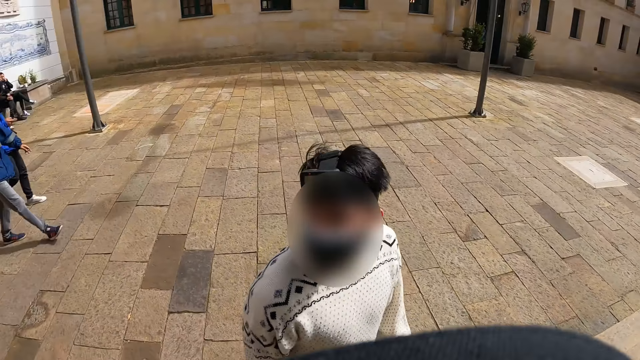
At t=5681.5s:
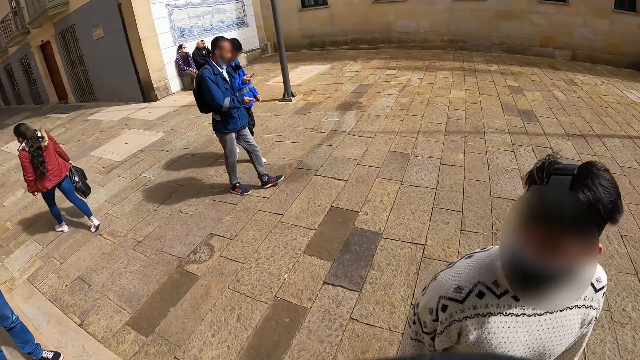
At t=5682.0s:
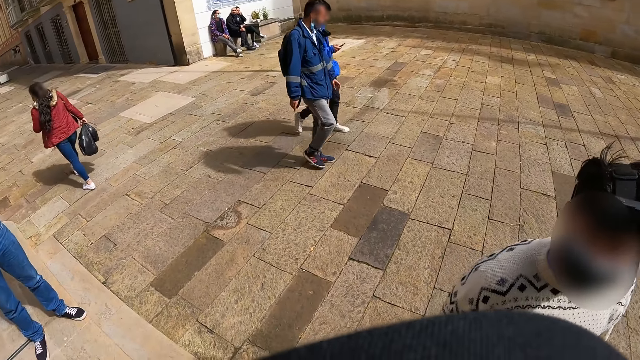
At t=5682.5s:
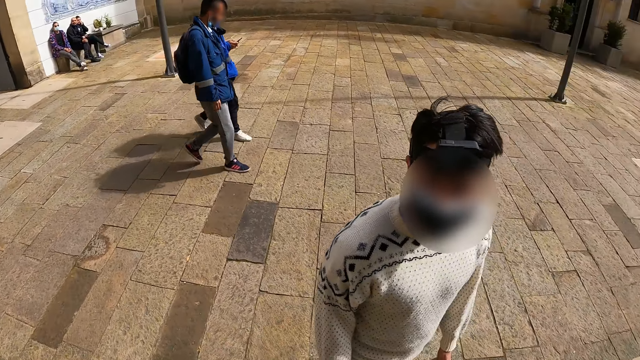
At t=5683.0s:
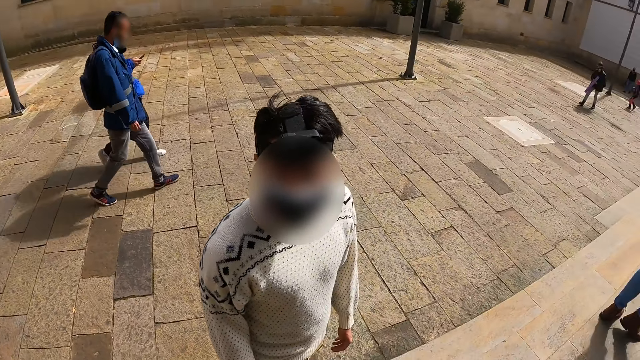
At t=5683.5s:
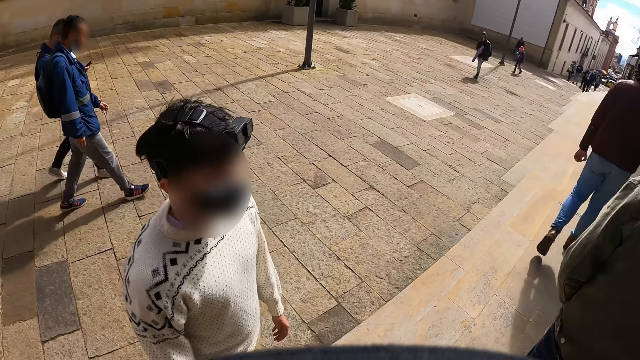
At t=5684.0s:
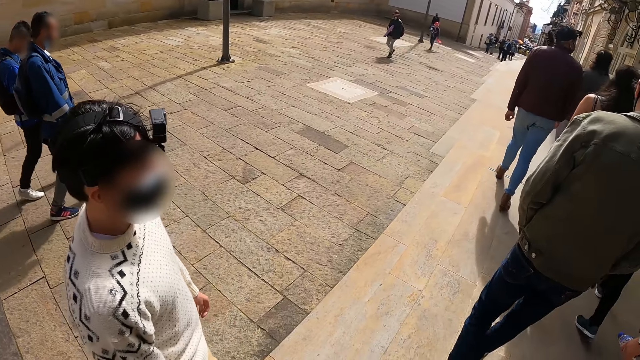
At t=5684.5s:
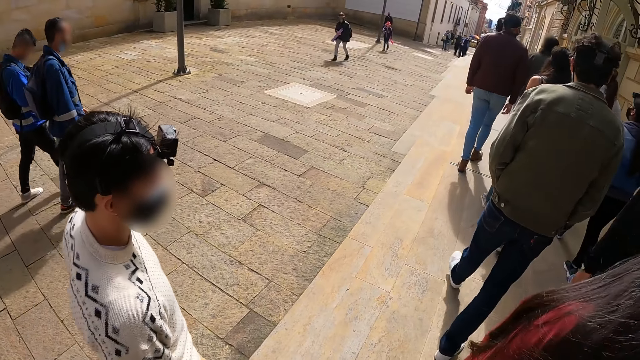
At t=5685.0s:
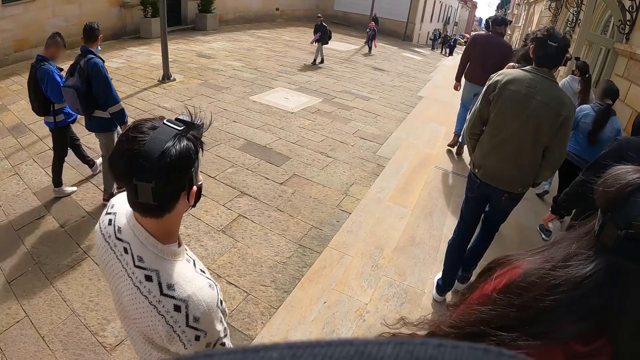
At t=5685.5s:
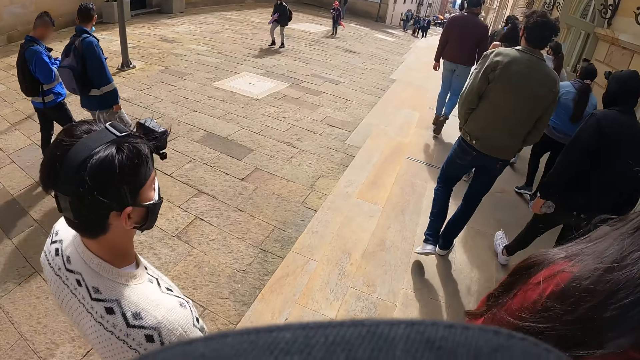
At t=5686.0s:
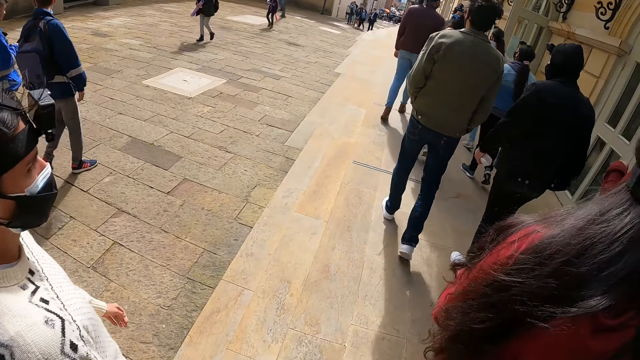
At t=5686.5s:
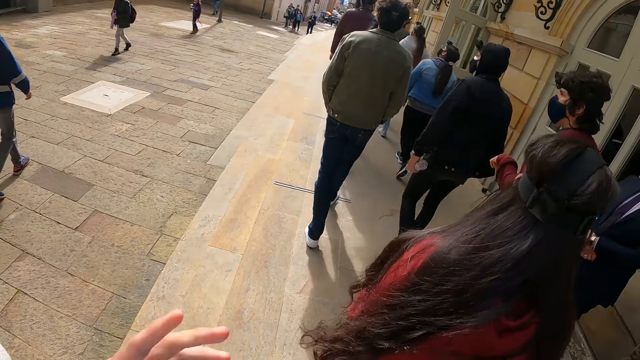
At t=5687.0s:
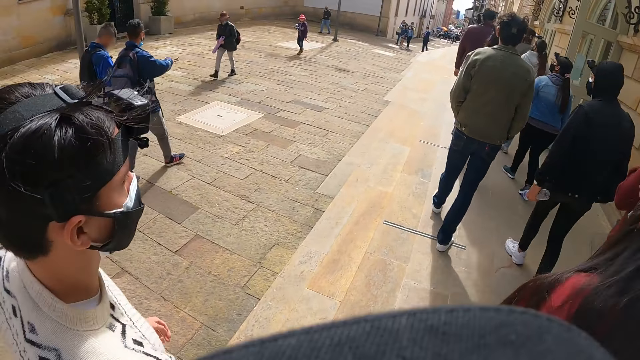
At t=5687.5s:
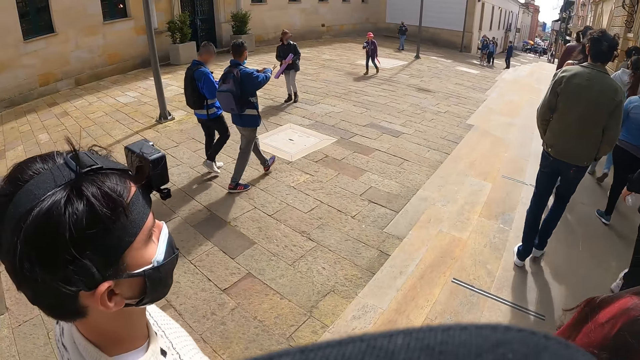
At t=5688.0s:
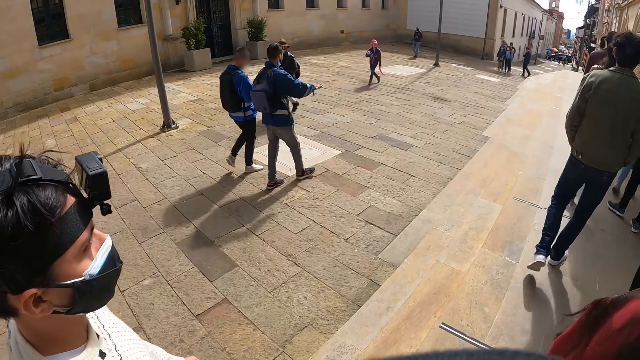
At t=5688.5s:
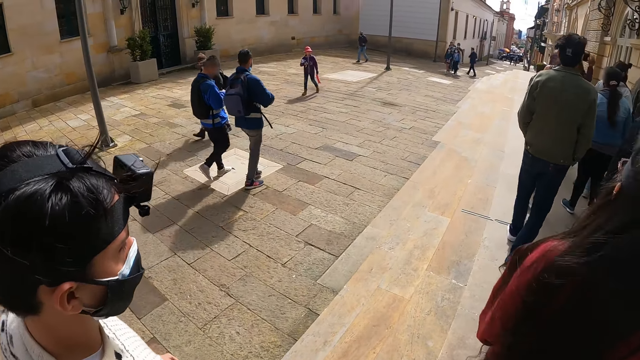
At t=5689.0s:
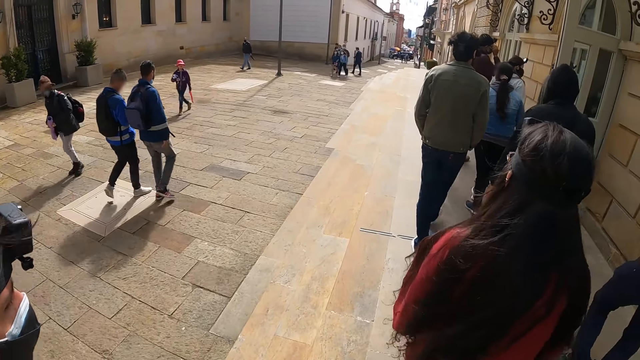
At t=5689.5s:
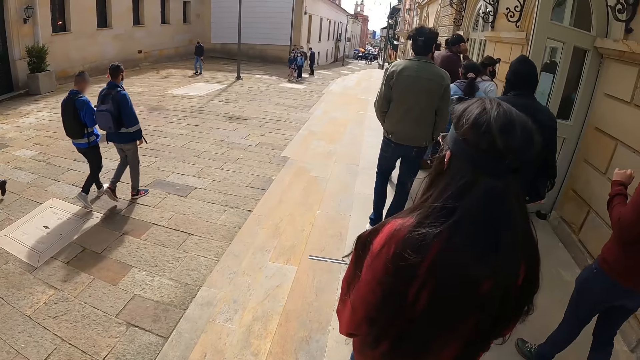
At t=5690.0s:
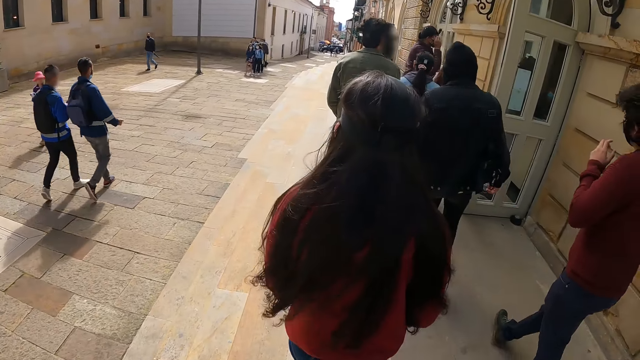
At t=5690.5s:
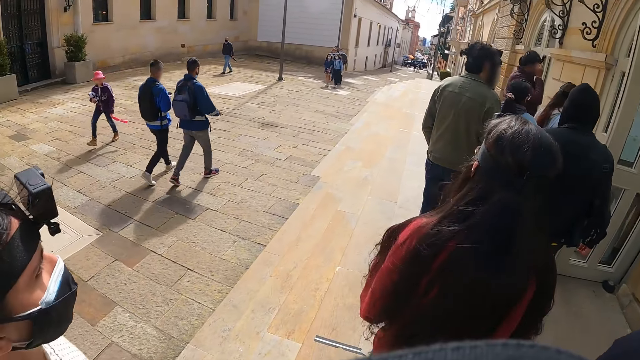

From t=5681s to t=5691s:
The camera wearer looks across a walkway. They walk ahead.

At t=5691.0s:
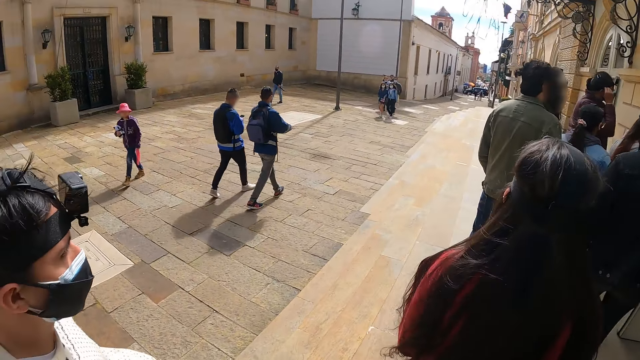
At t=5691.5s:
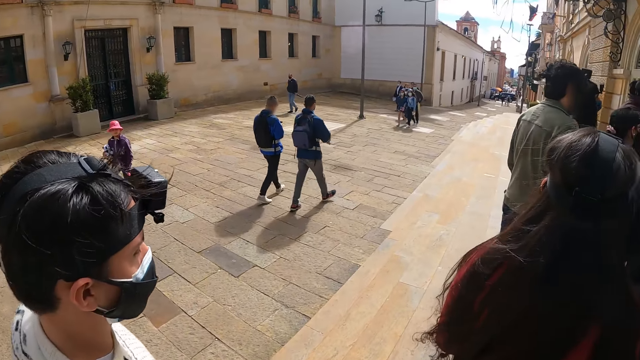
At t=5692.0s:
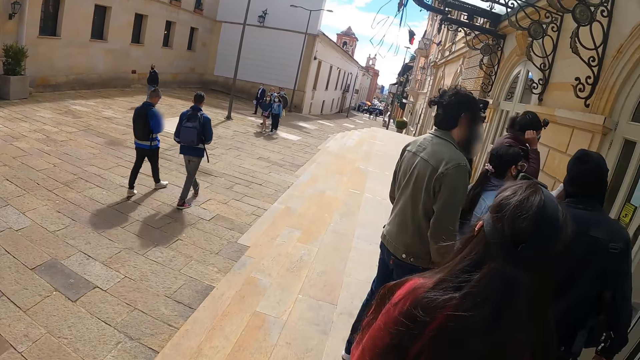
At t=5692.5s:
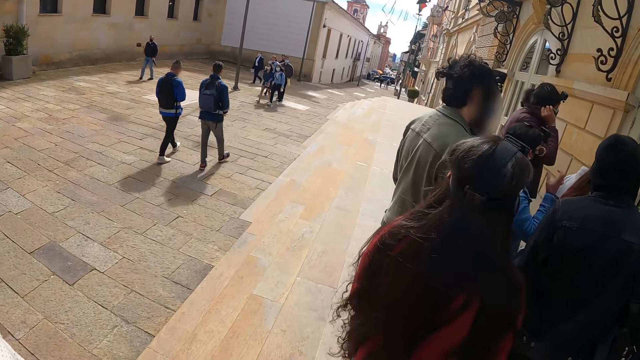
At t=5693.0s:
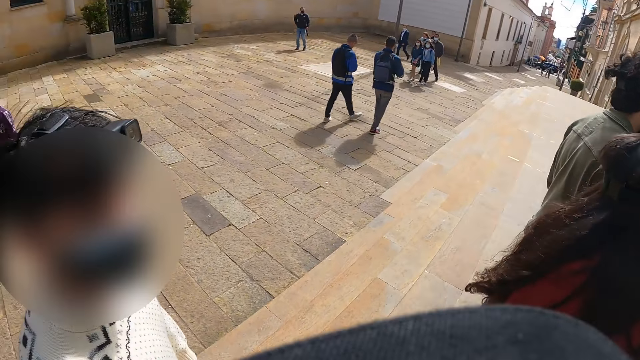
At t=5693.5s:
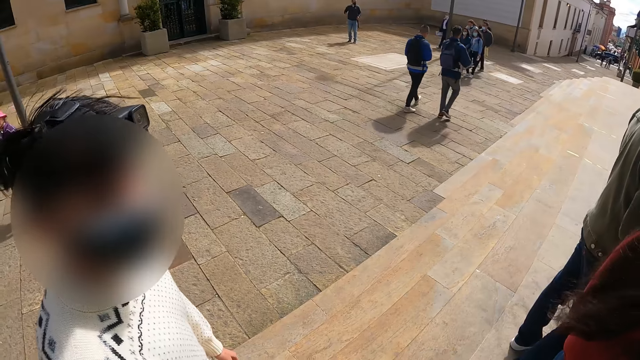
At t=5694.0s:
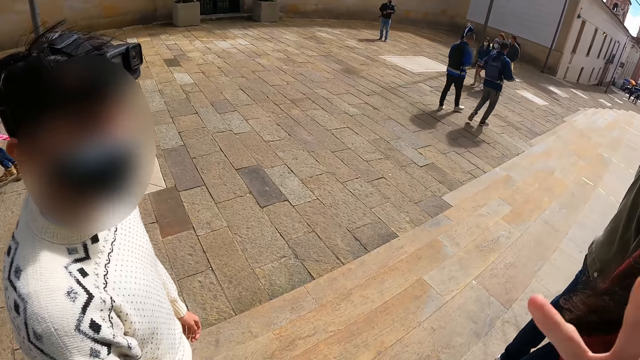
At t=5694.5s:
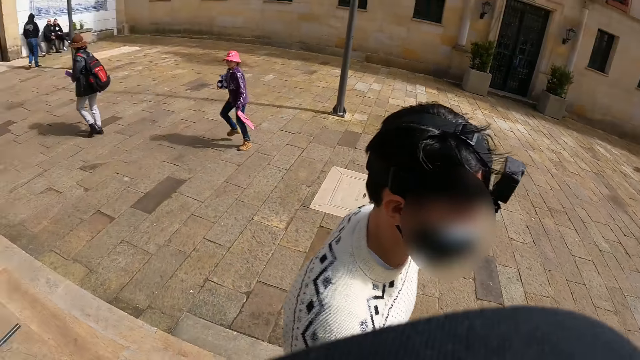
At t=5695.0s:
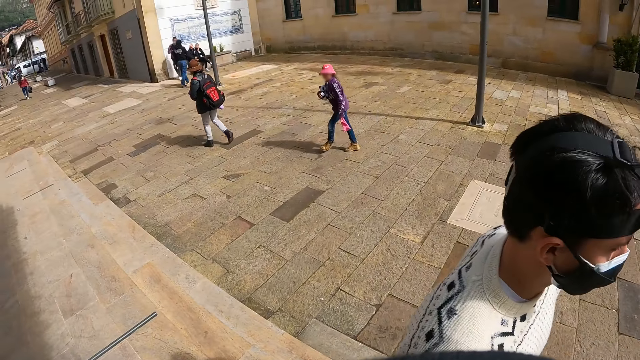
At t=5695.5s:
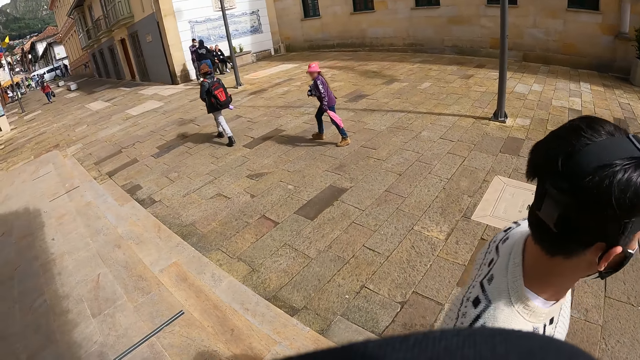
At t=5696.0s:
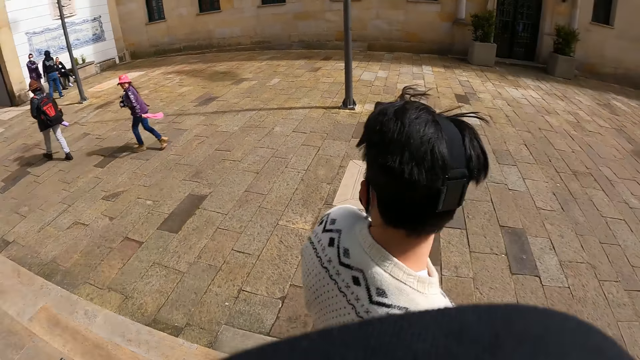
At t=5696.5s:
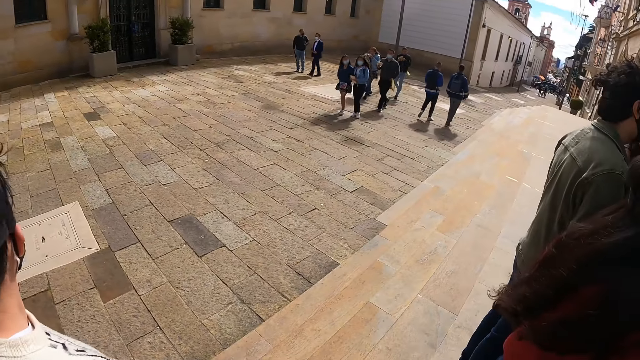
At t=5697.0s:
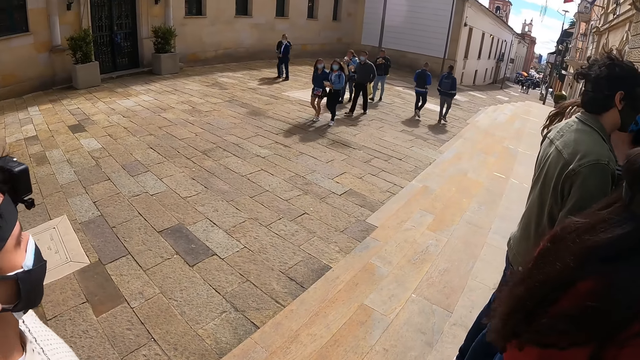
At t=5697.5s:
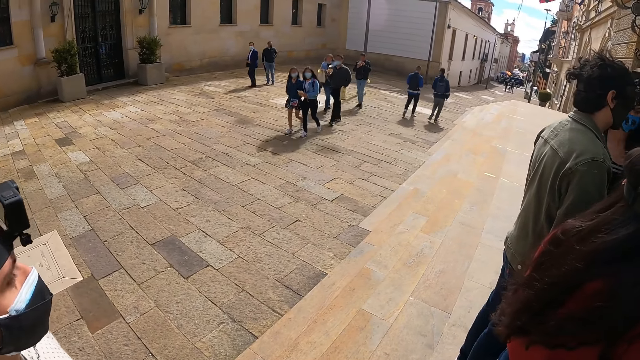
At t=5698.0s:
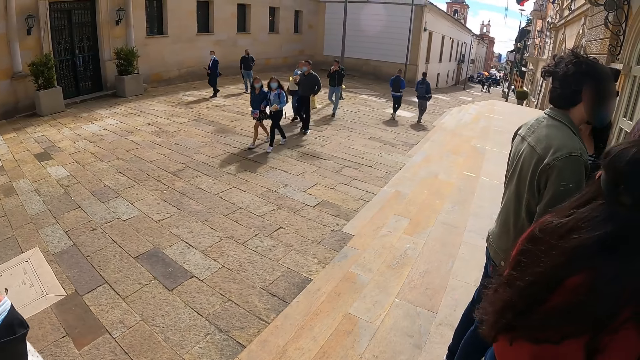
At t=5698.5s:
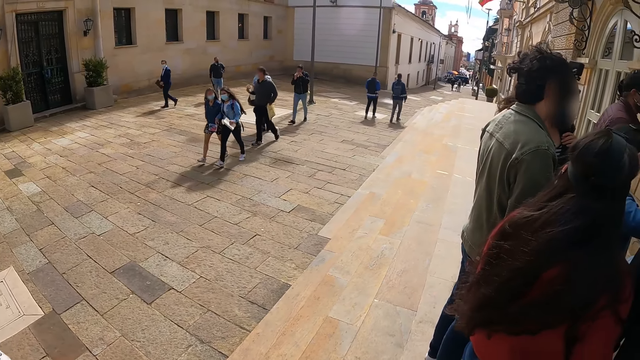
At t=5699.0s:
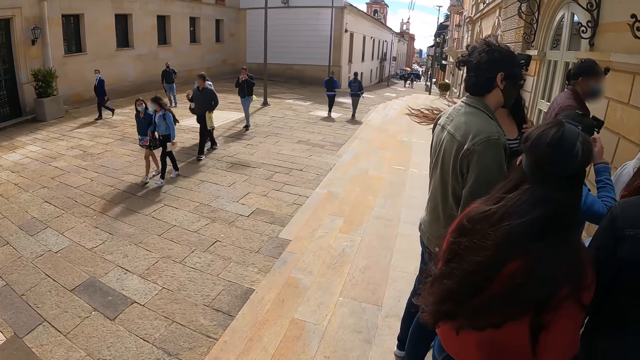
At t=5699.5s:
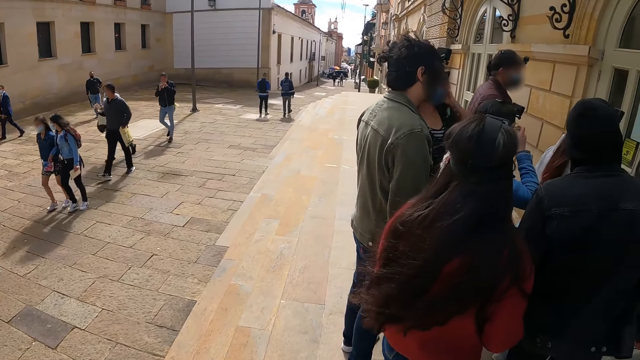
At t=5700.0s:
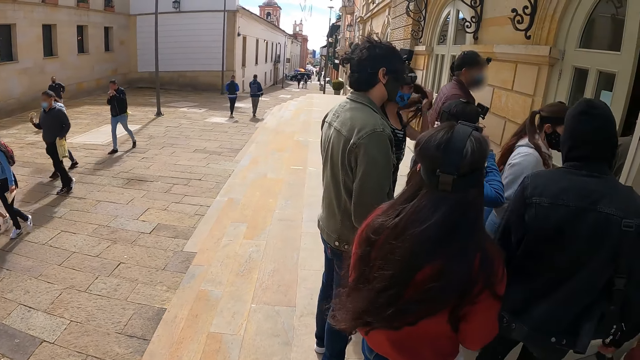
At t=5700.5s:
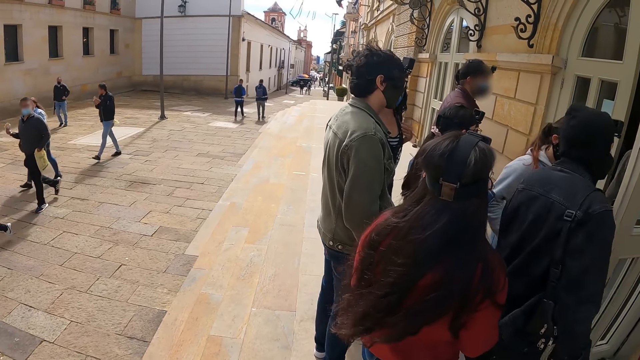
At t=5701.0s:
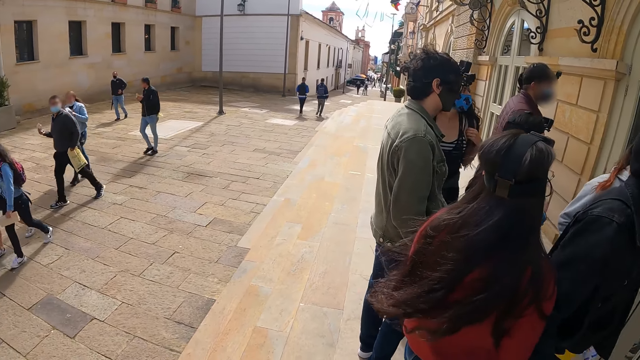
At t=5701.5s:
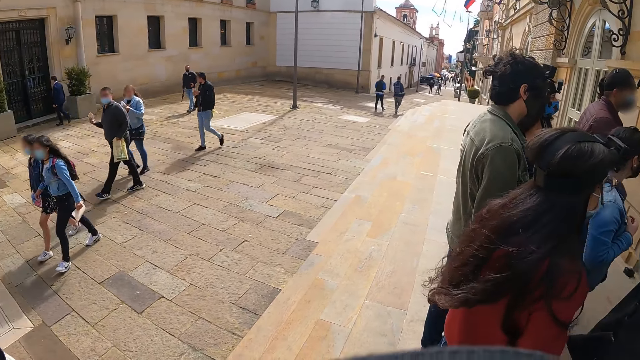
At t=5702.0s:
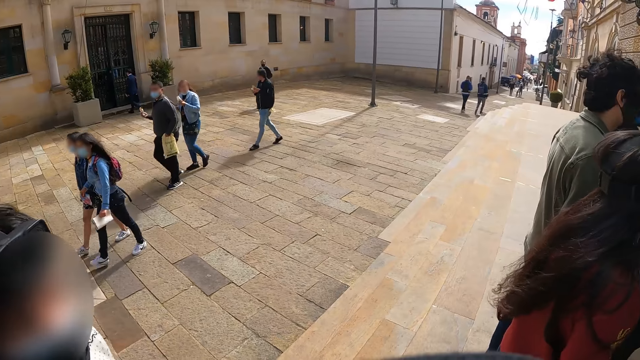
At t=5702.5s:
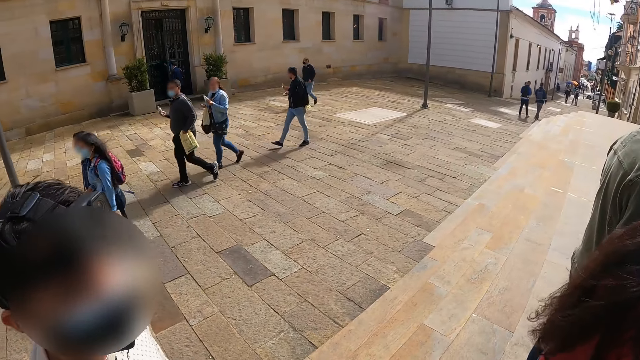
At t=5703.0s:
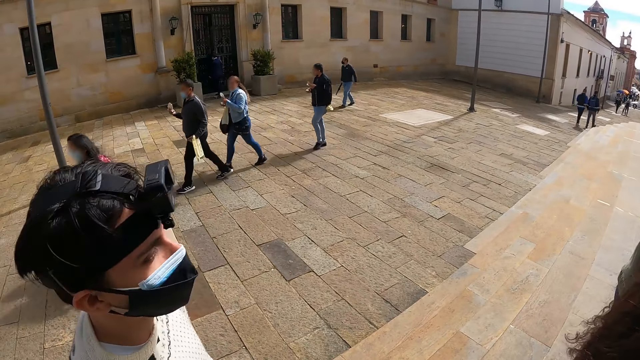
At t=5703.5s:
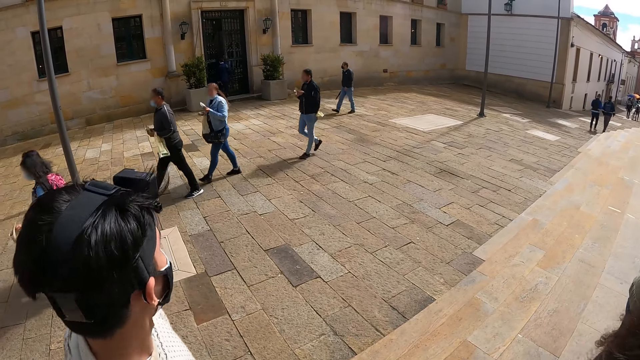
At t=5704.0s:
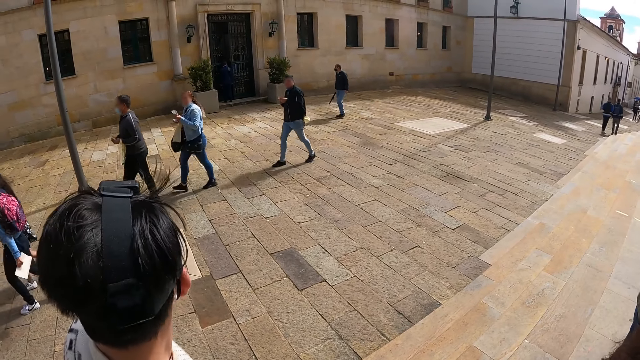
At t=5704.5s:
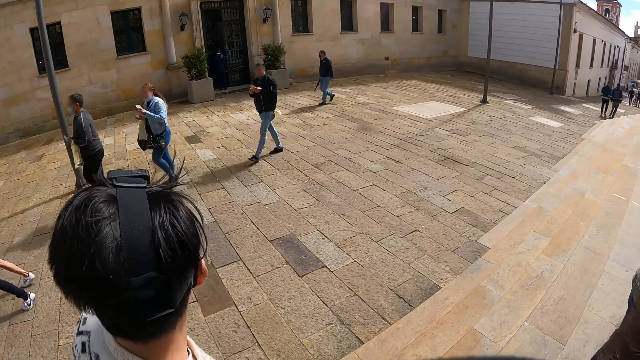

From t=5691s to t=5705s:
The camera wearer looks around. They look at a person. They communicate with the person. They use a gesture. They look back. They look in front. They look at the crowd. They look at the road.
